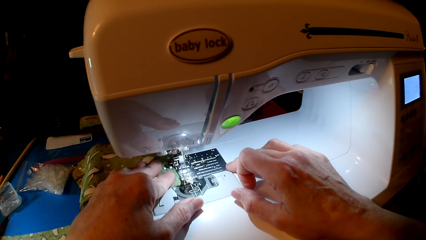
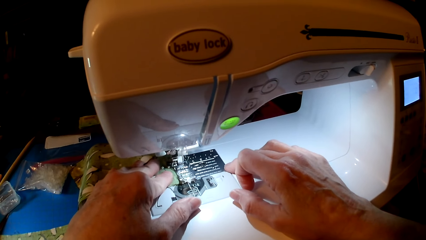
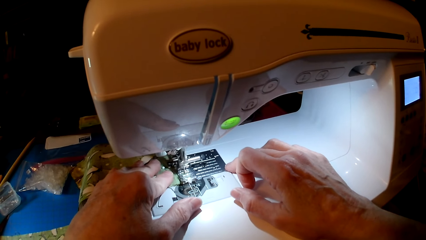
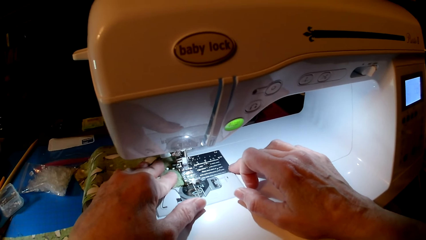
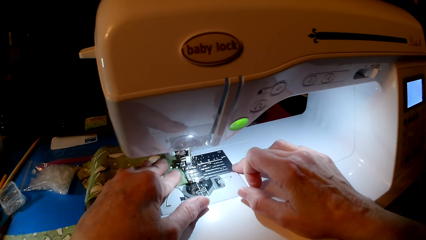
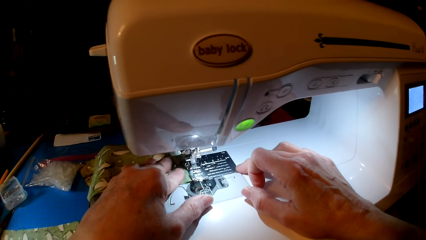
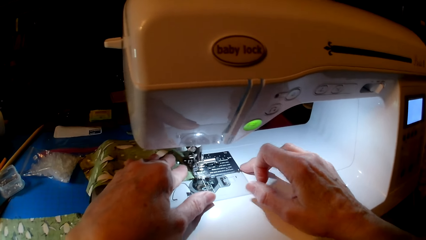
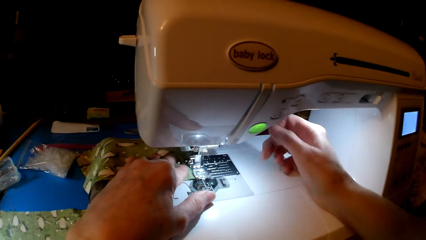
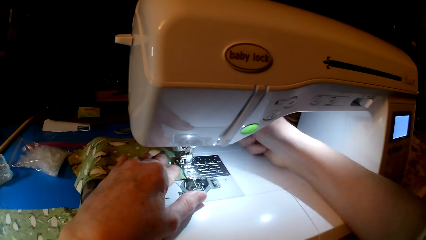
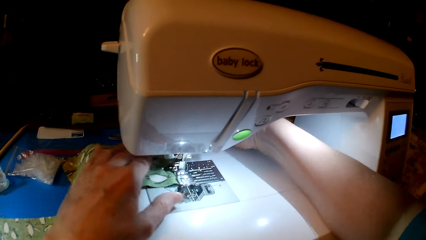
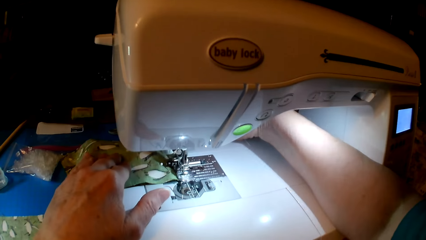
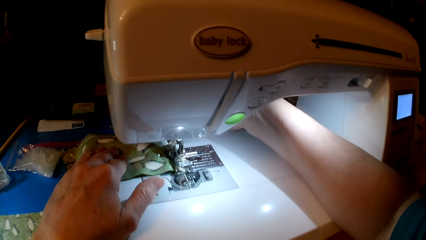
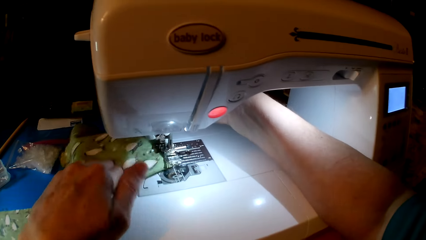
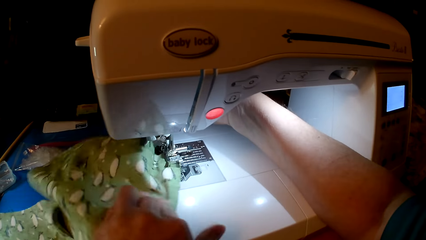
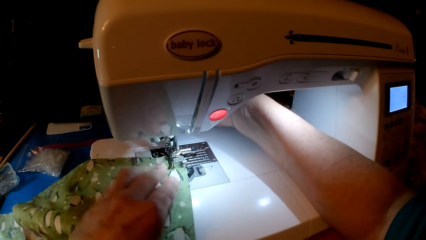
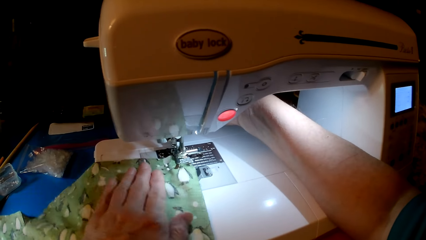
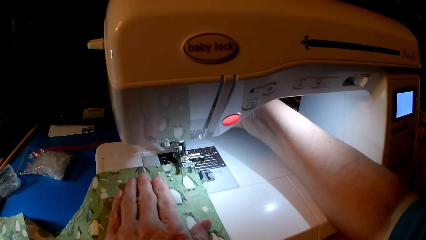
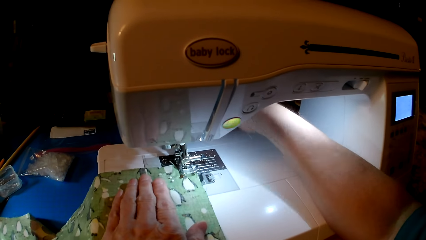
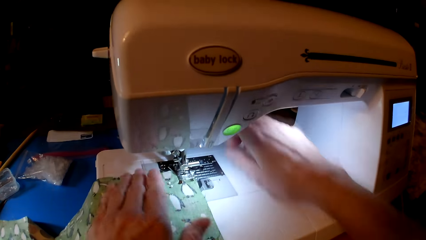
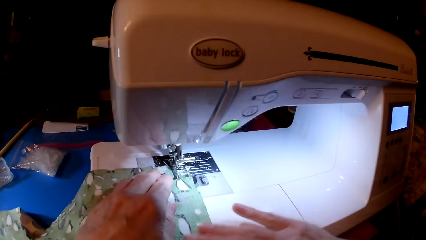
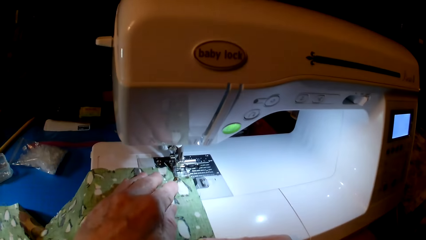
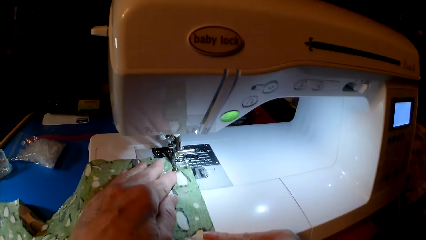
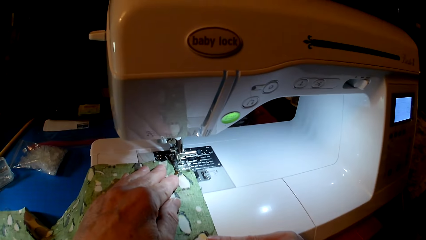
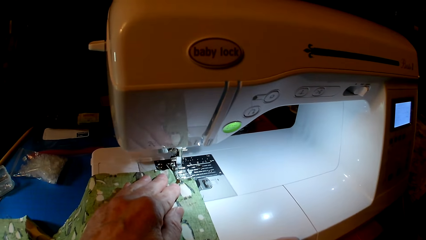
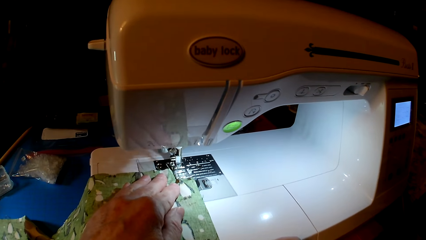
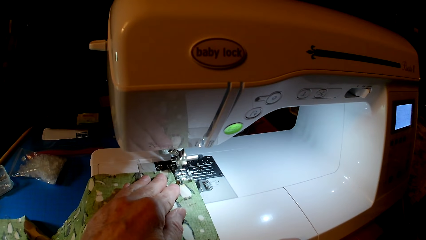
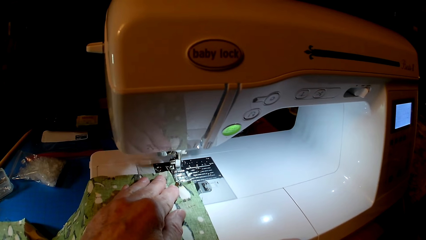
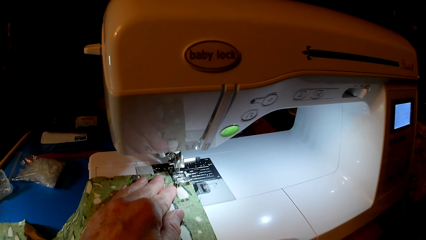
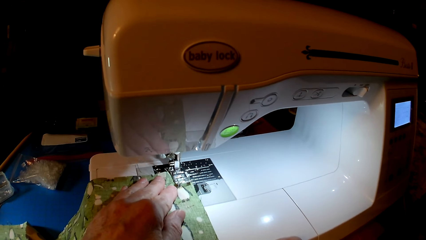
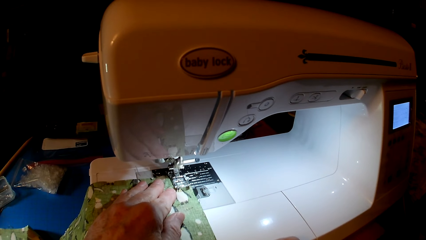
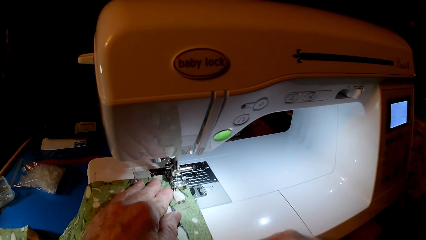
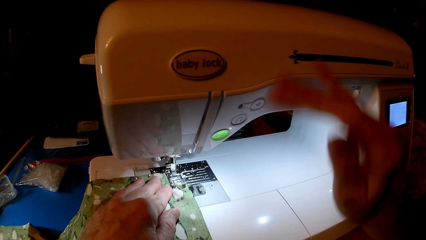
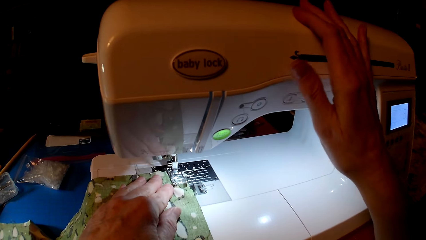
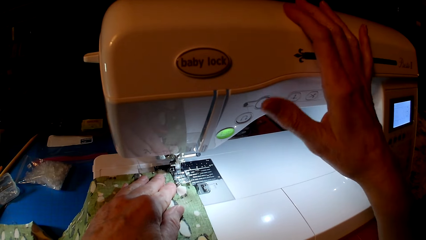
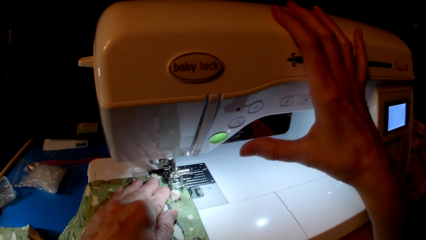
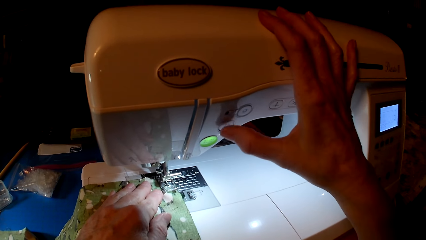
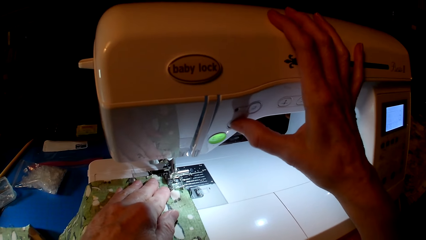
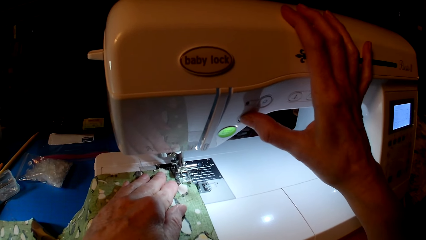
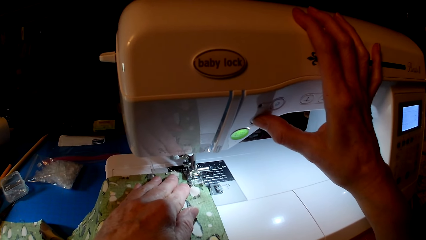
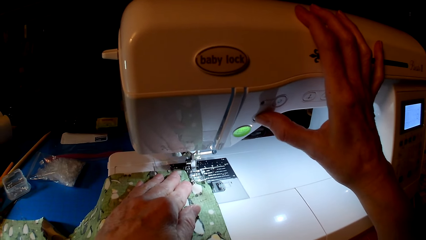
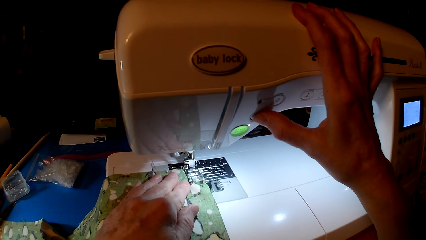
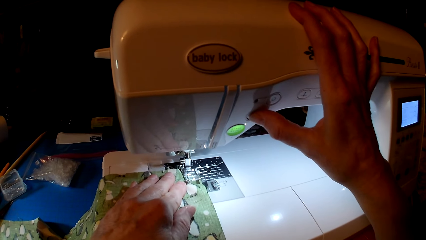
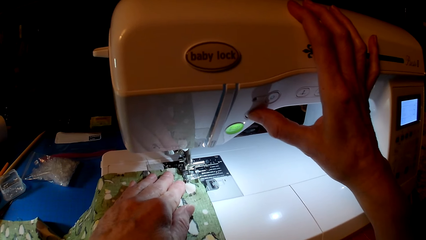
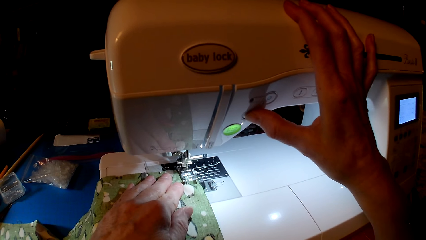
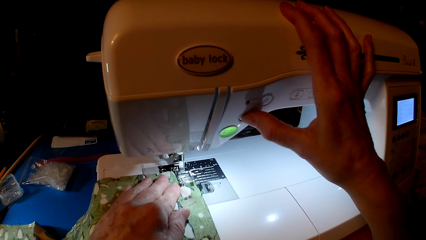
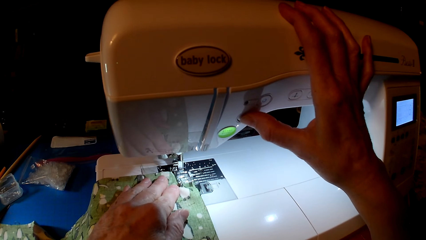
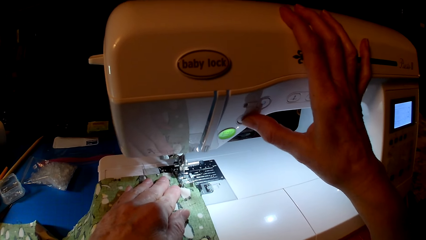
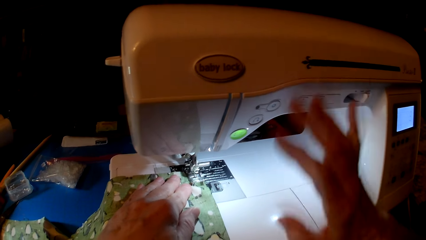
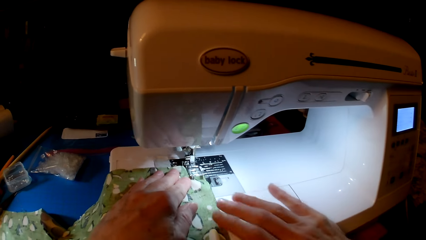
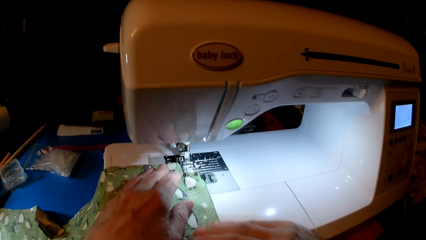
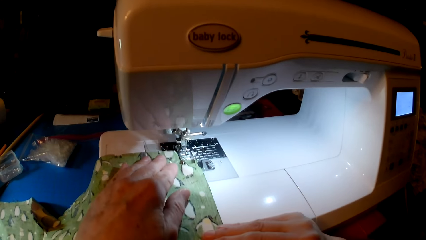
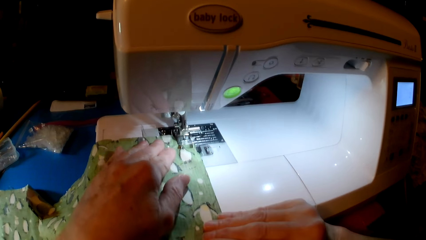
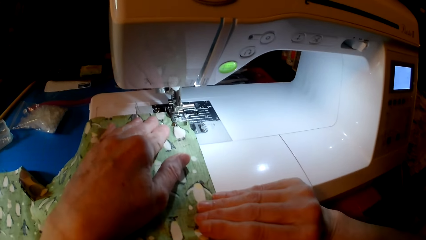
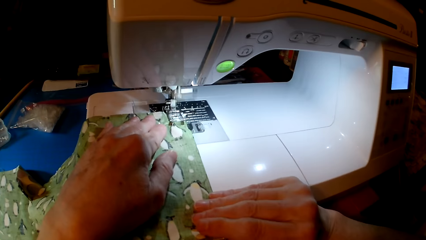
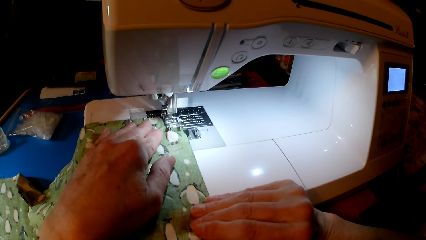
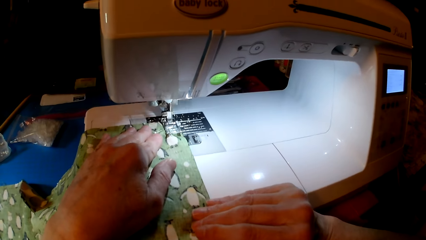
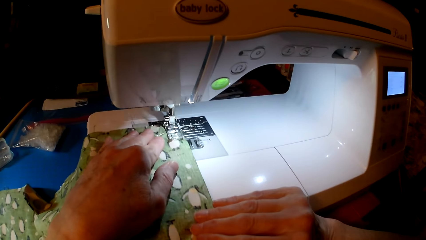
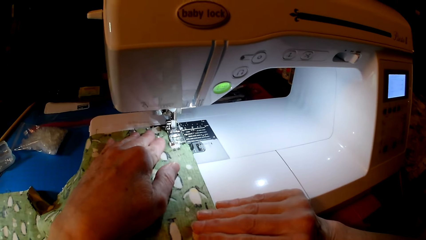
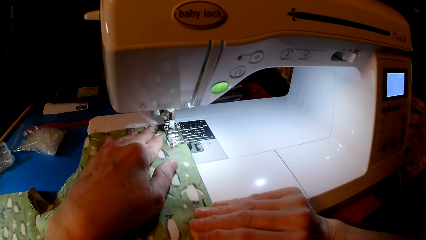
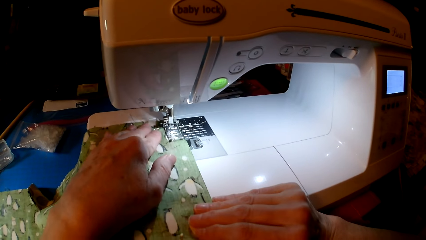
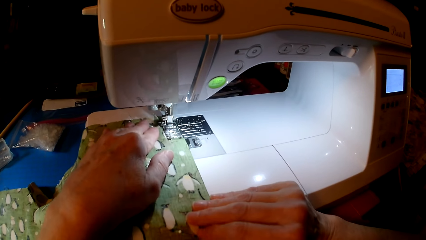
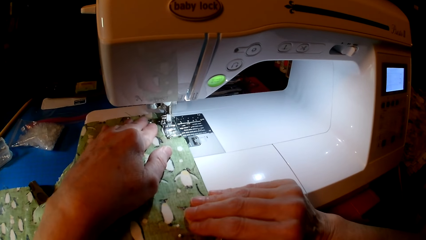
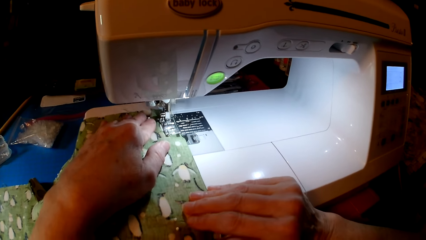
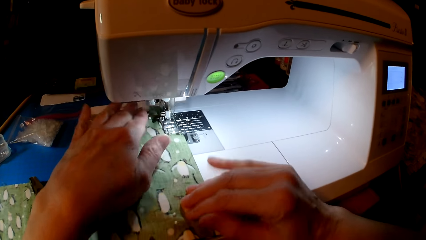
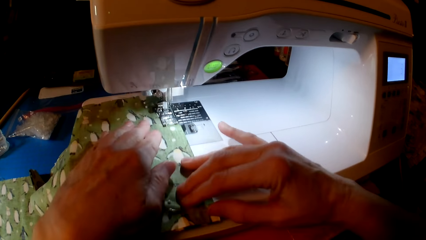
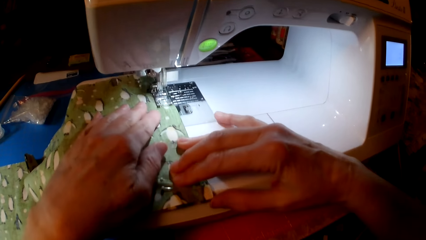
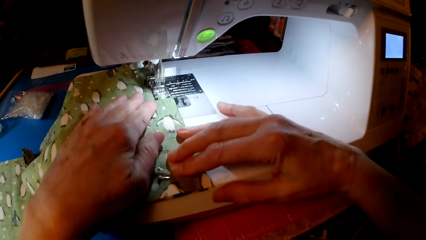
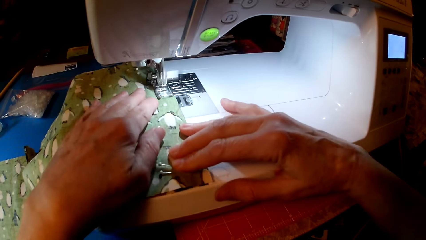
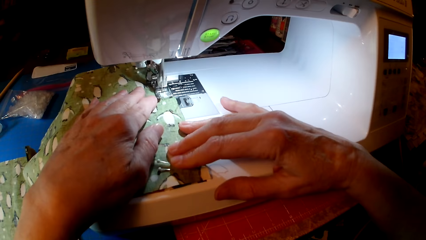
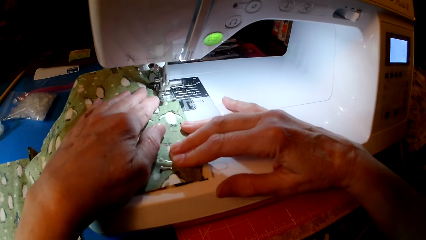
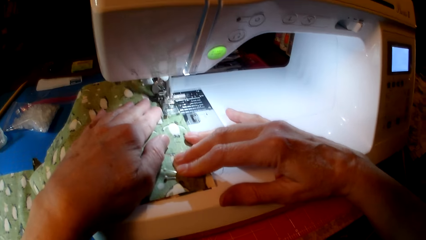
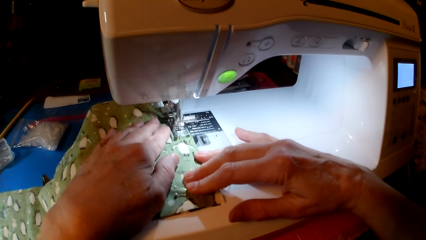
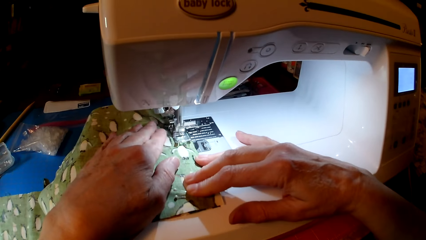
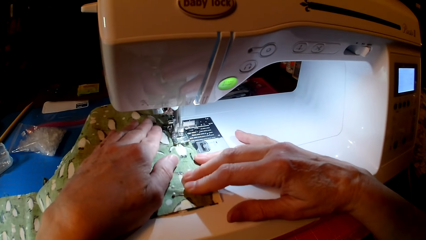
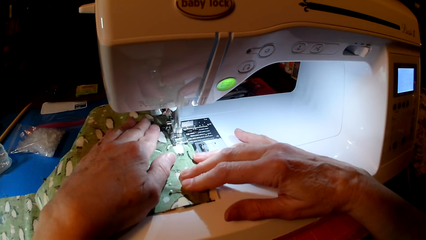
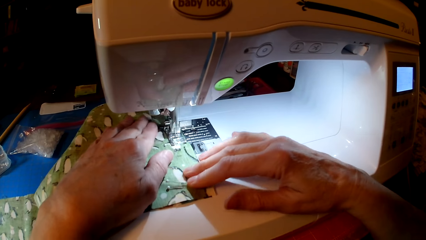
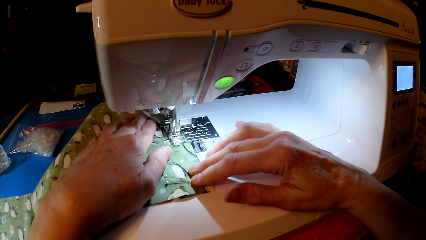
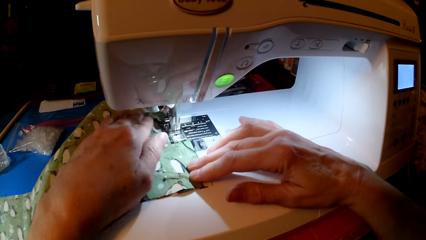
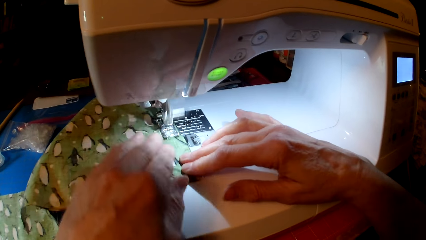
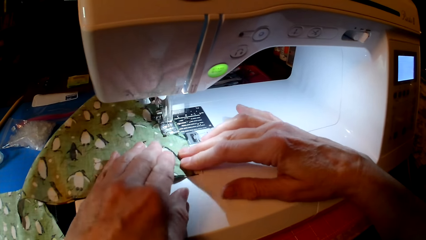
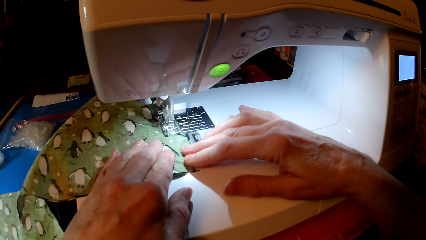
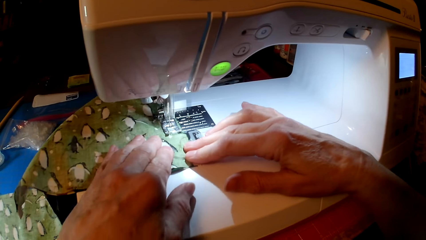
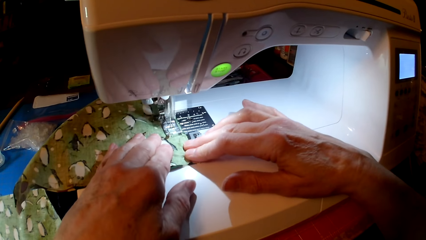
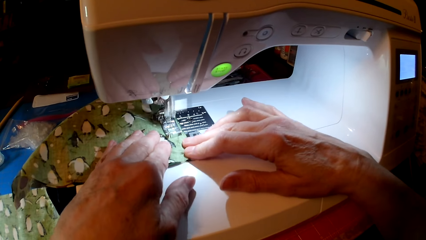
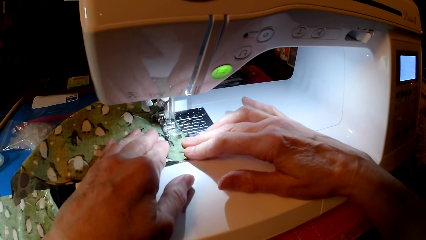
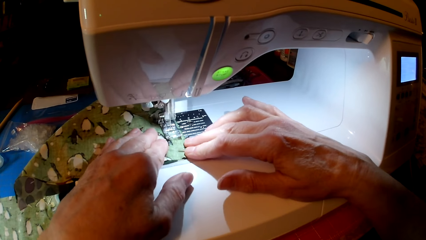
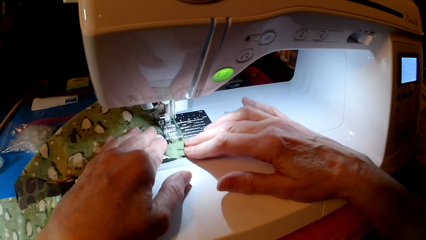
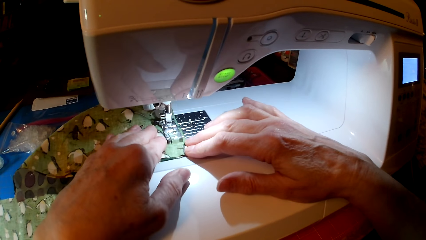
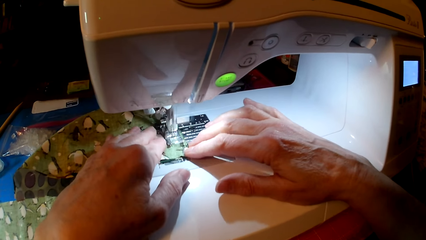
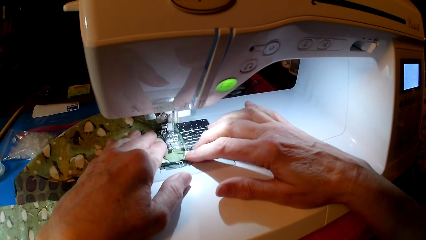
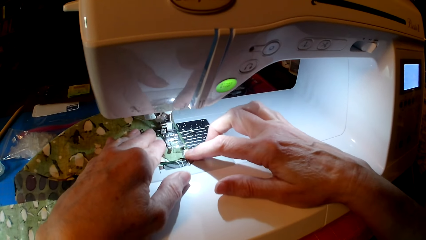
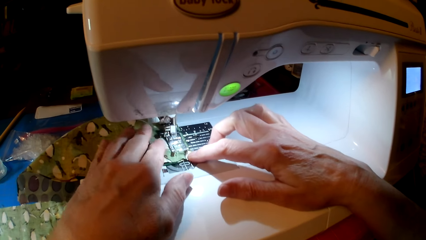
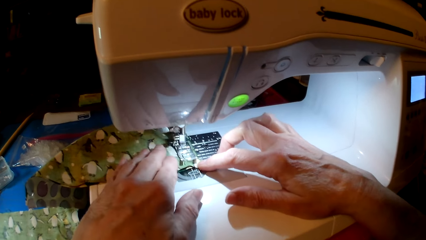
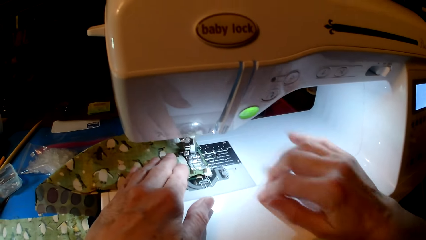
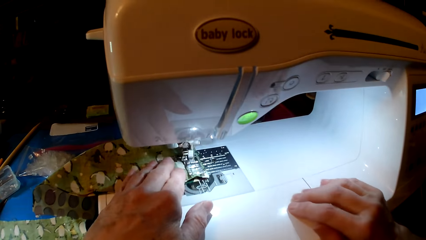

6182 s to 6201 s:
The camera wearer turns the cloth, presses the sewing machine and sews the cloth.
